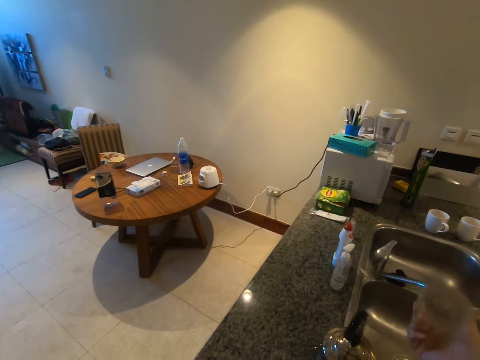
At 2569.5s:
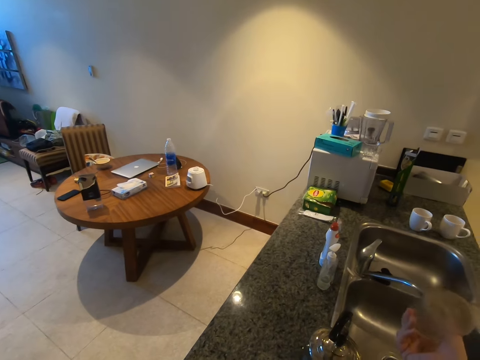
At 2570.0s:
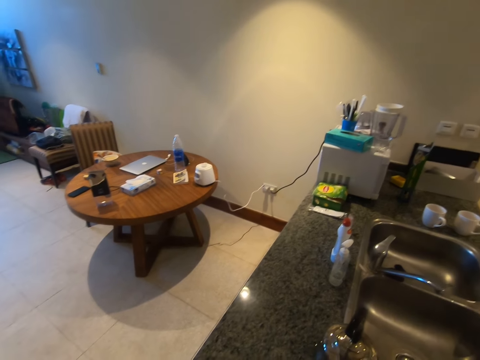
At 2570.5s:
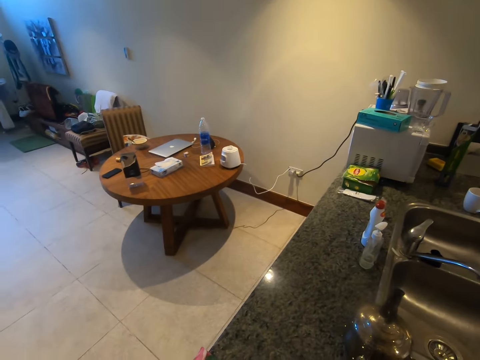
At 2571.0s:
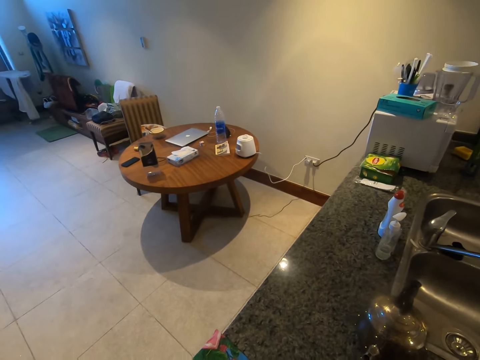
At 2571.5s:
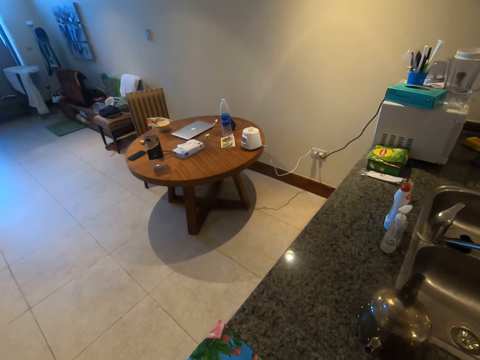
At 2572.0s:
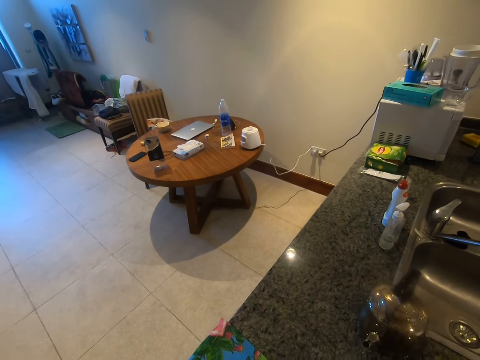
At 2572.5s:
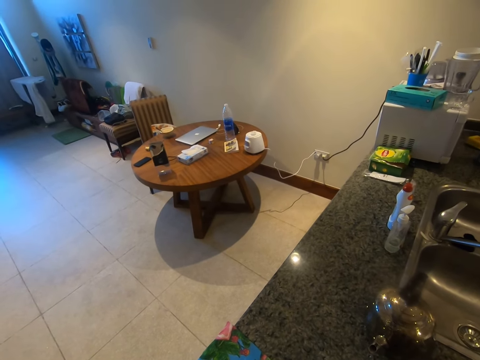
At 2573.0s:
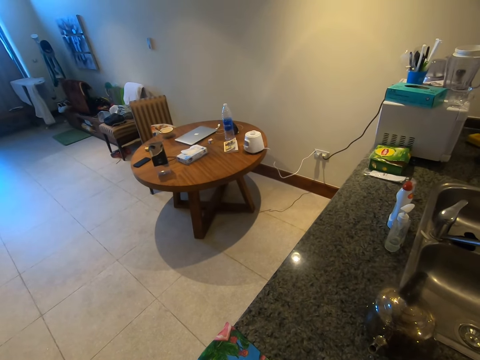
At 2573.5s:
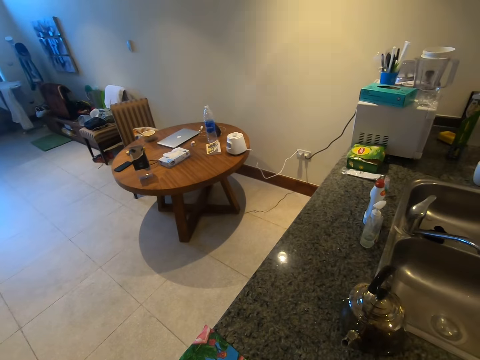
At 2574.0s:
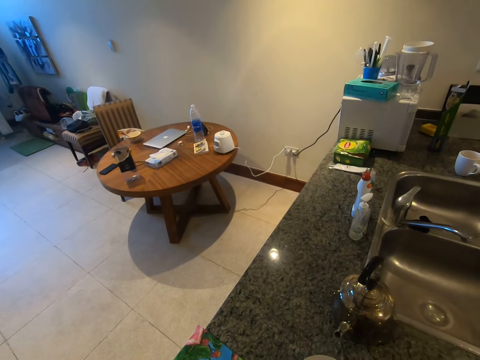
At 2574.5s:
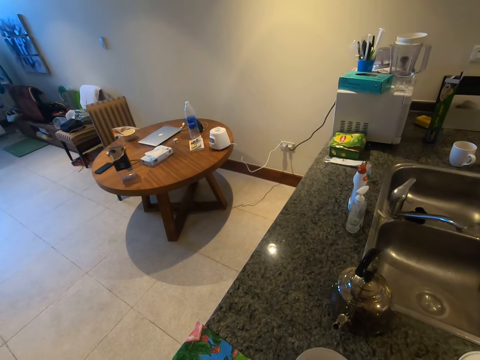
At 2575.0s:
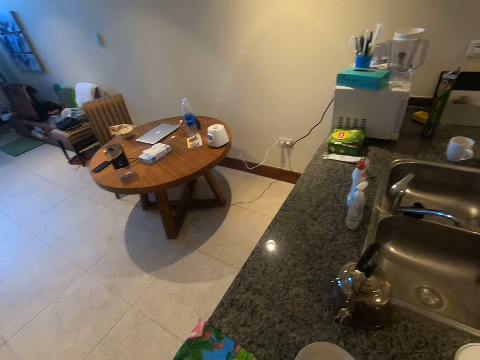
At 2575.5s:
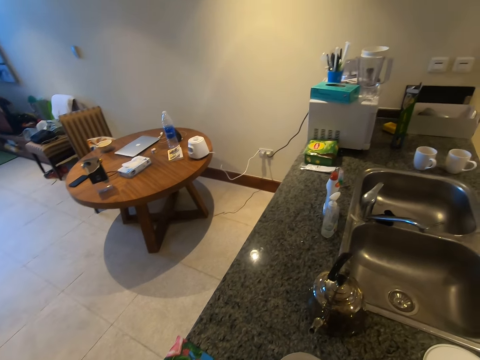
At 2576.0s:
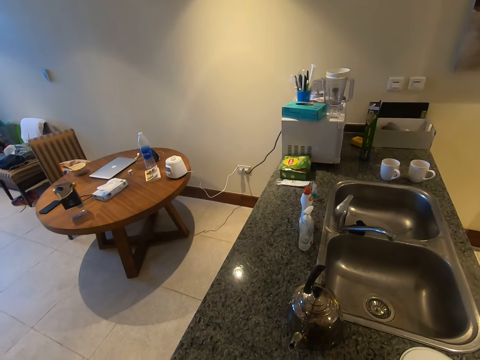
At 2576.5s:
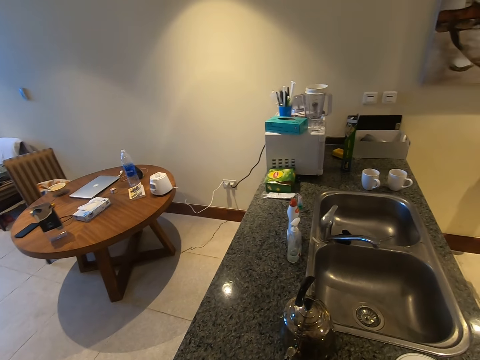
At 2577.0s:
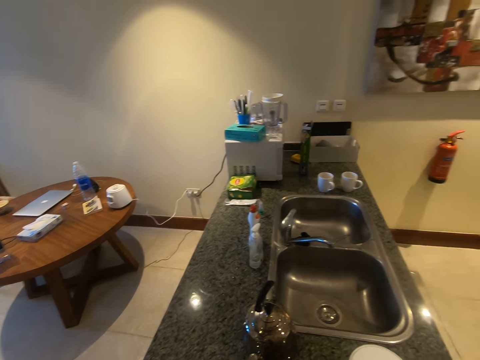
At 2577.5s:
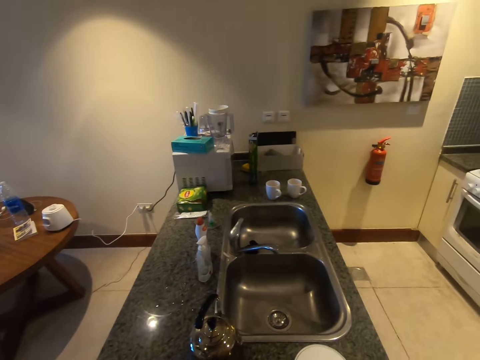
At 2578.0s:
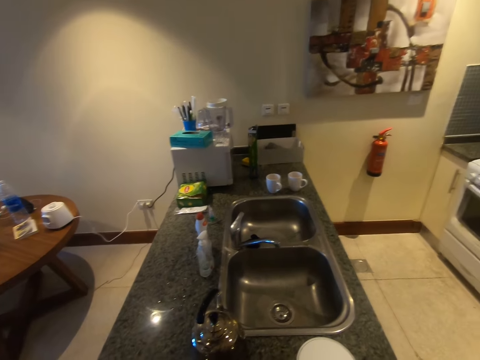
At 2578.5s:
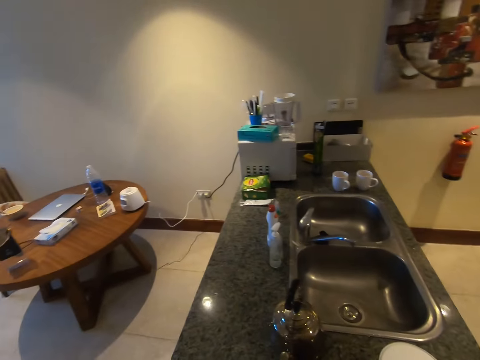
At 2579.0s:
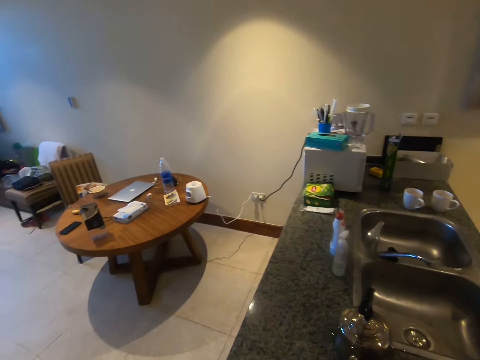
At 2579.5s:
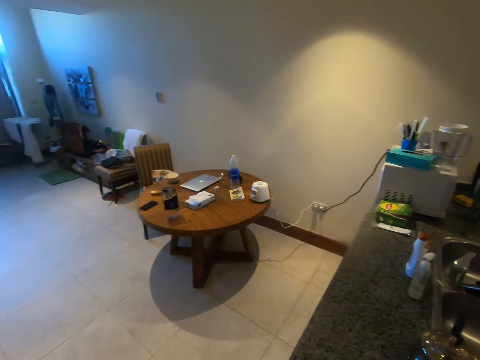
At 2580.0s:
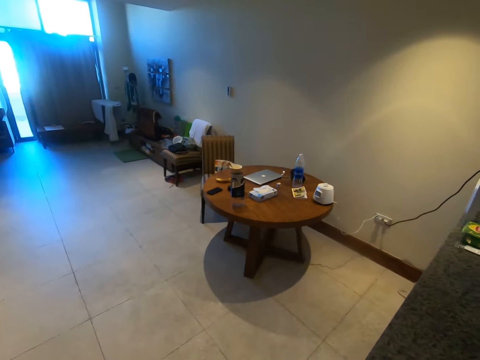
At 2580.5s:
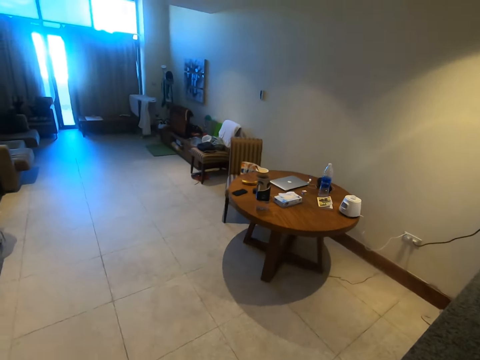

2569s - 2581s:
The camera wearer pours the remaining water in the sink.

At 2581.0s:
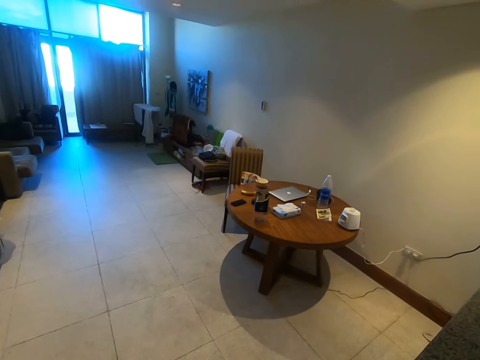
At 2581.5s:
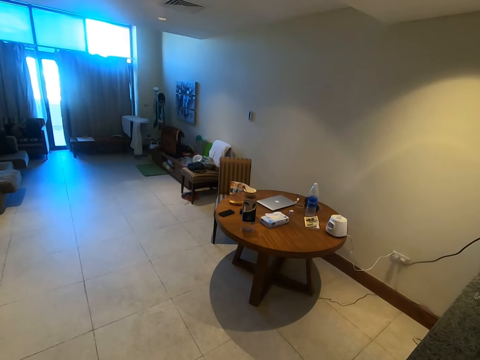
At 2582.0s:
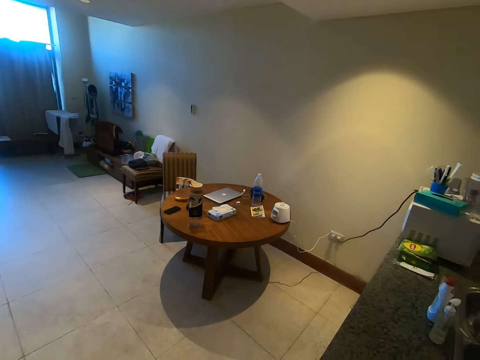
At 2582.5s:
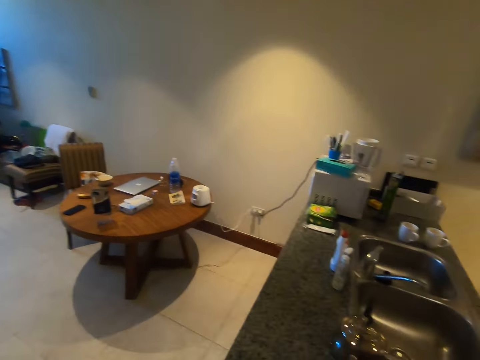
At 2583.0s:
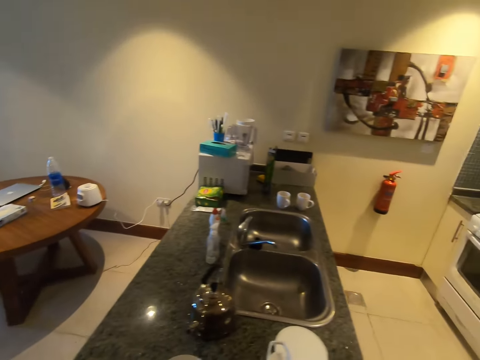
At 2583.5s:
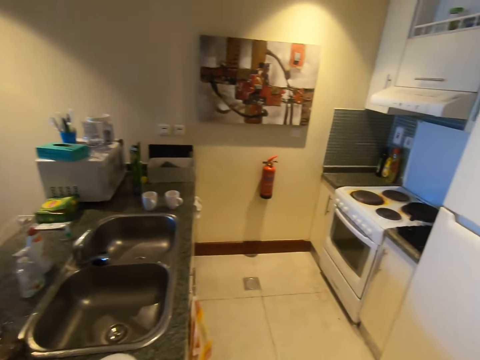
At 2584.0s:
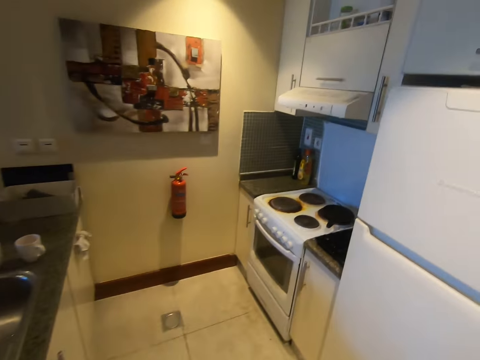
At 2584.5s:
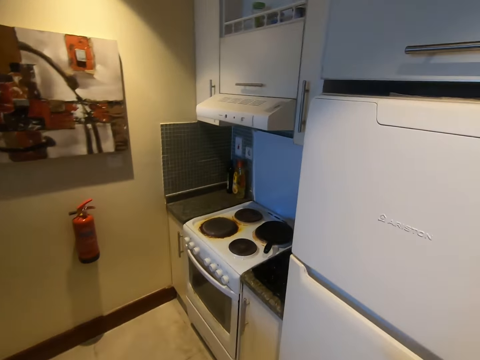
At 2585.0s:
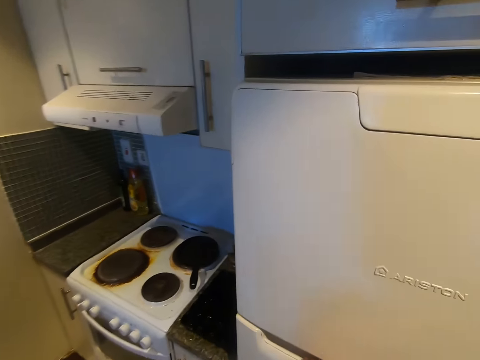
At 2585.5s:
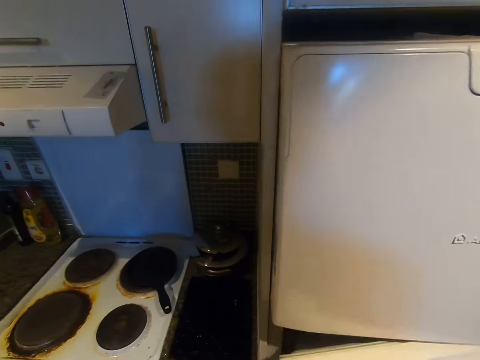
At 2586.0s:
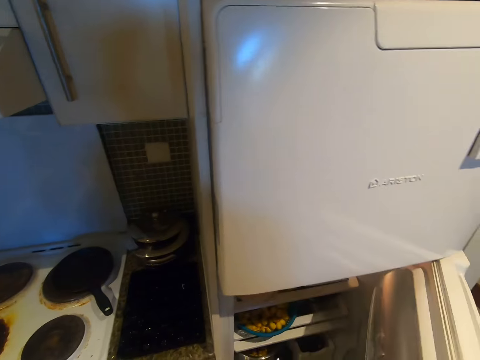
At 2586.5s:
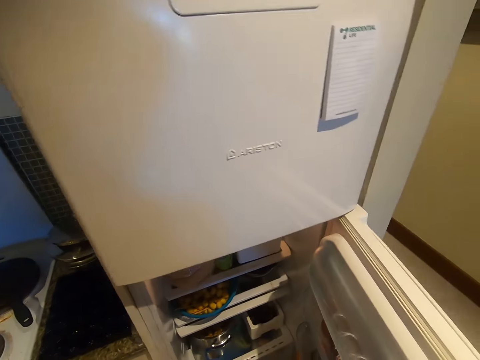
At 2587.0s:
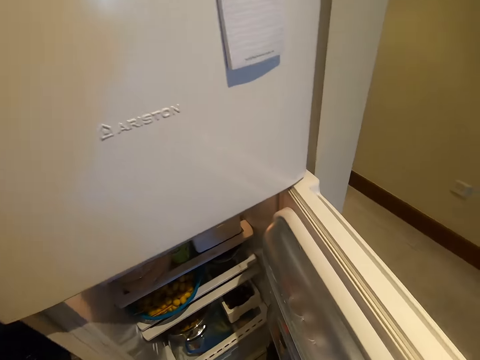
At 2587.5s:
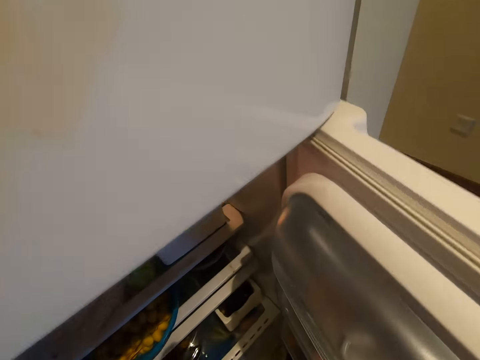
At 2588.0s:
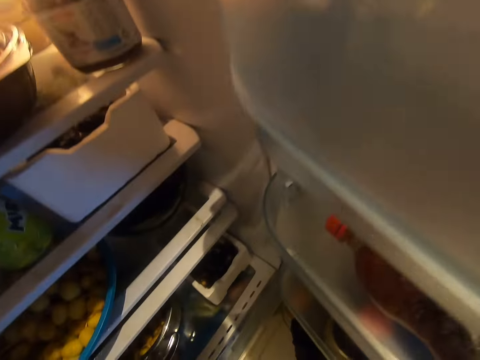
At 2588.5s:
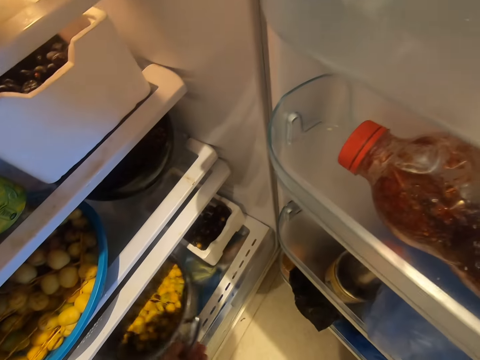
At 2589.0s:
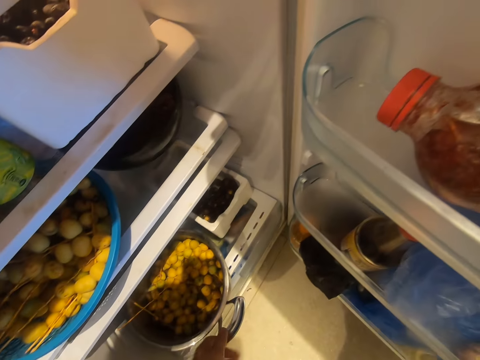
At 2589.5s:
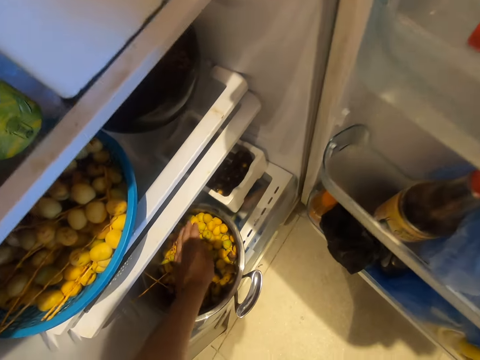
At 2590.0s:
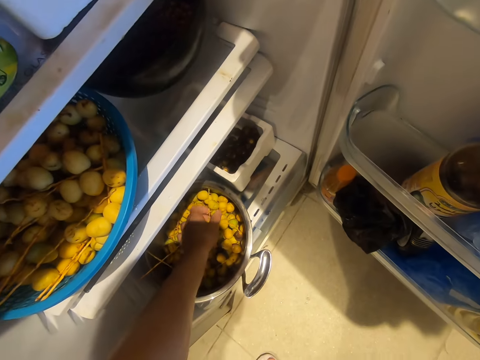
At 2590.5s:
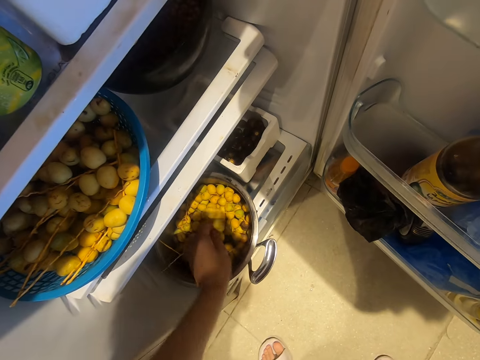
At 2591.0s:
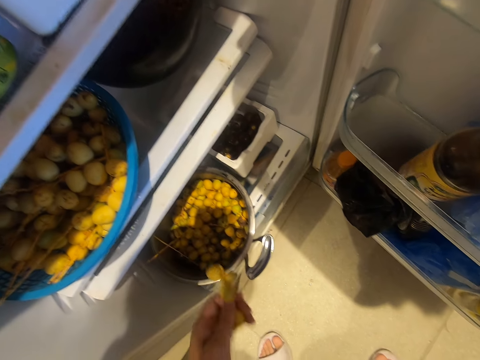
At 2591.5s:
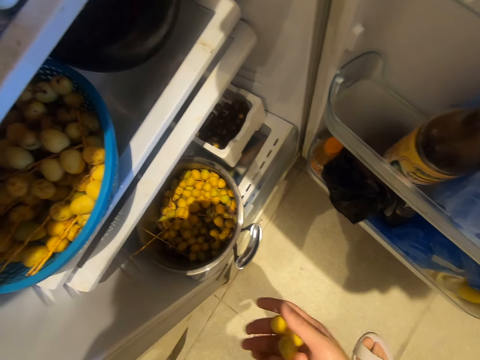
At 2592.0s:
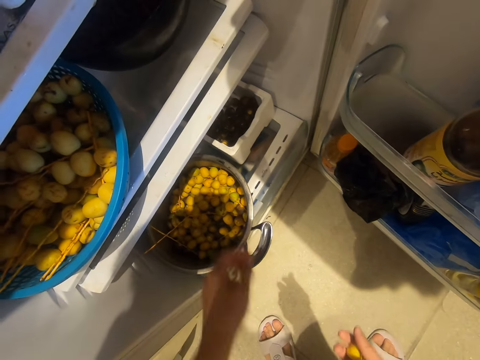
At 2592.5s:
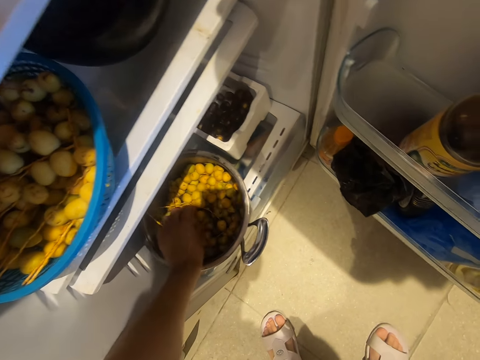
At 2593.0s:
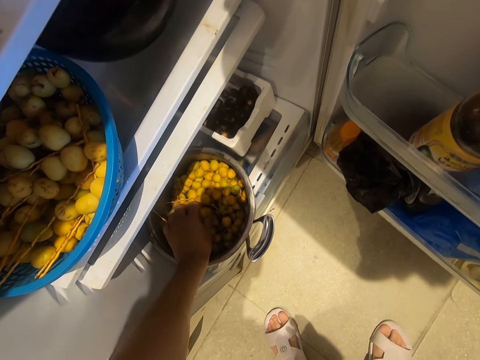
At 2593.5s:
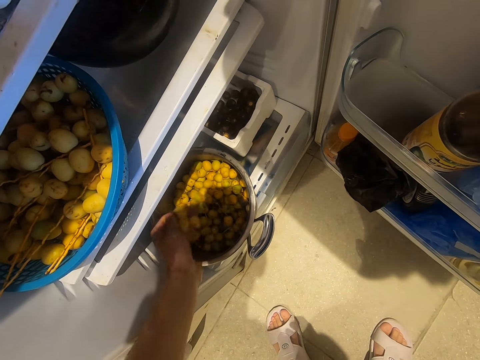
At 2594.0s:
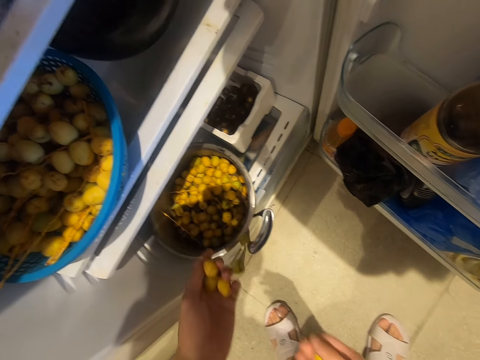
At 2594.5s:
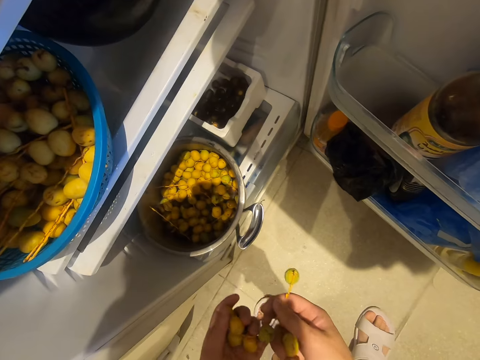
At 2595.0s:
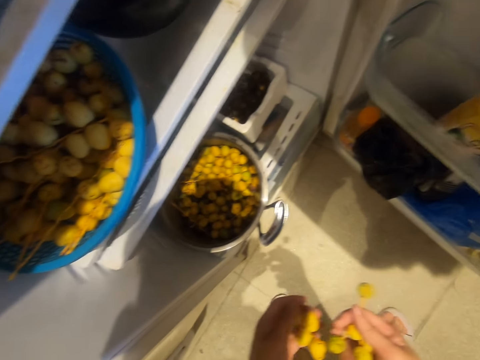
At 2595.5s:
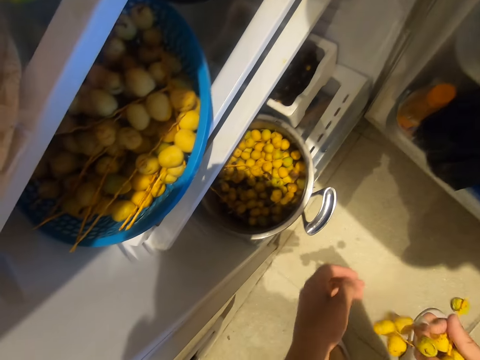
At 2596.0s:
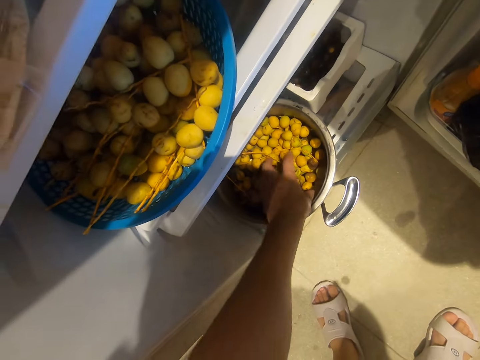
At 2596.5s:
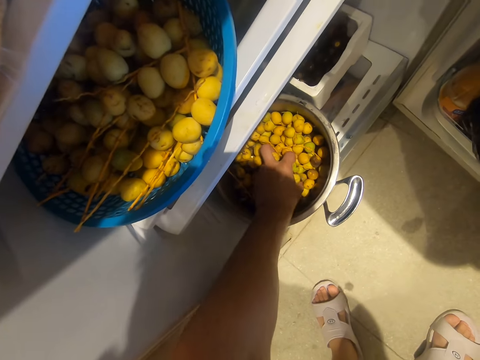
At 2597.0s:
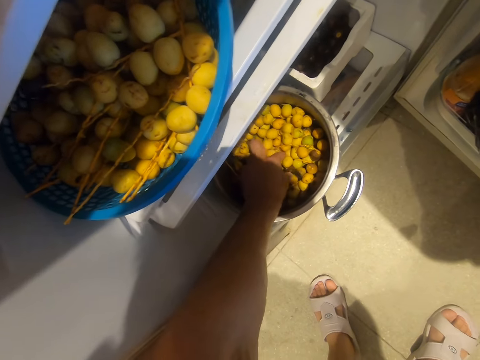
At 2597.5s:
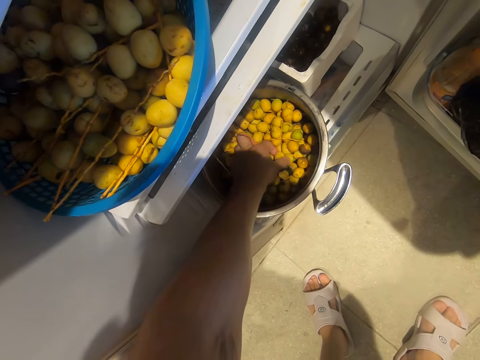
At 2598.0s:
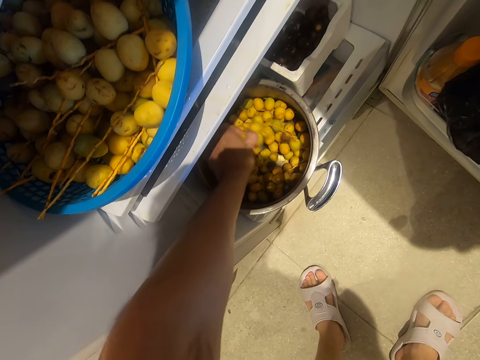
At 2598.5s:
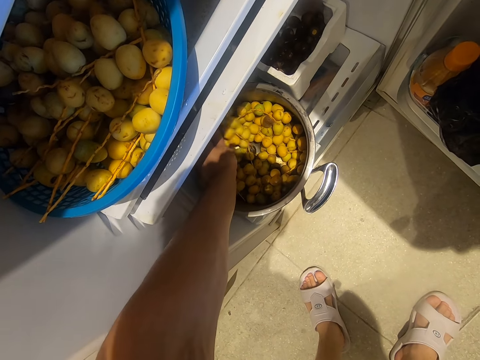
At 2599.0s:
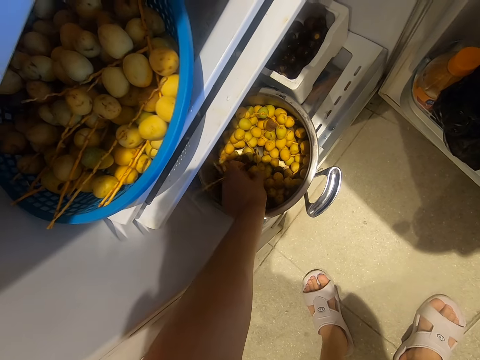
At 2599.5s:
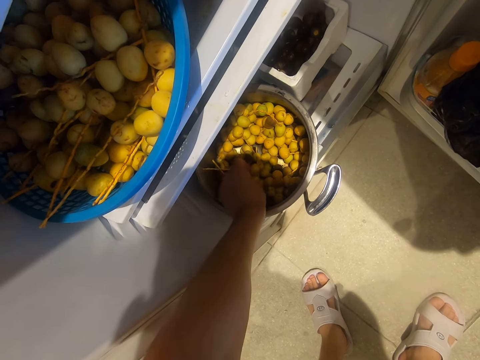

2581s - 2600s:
The camera wearer walks around the room. They open the fridge, pull a pot and pick fruits from the pot.
